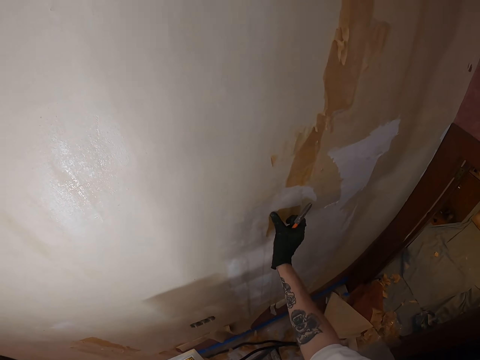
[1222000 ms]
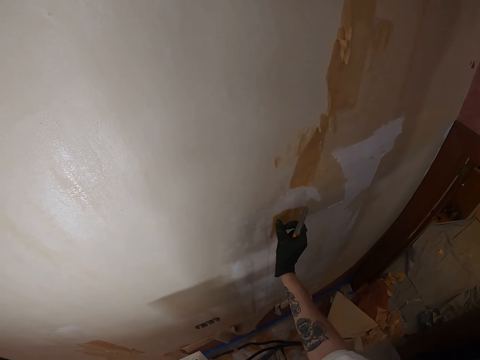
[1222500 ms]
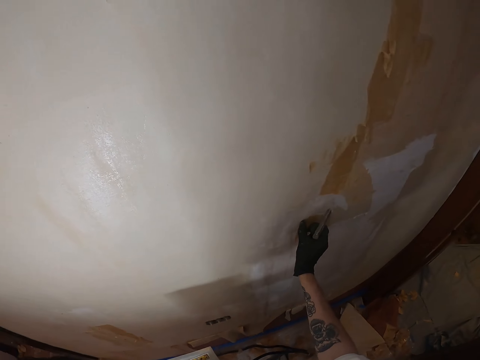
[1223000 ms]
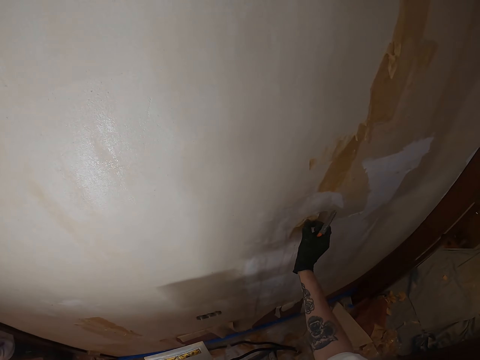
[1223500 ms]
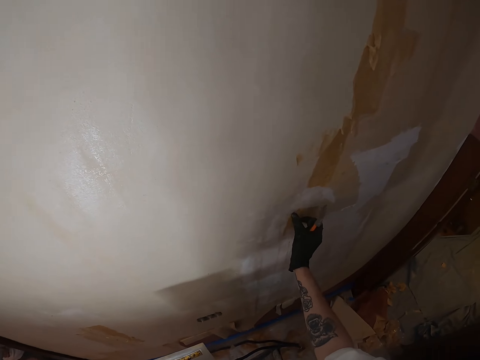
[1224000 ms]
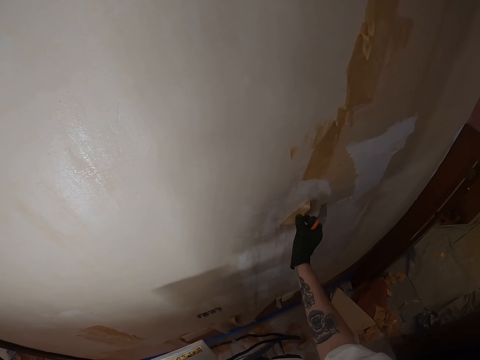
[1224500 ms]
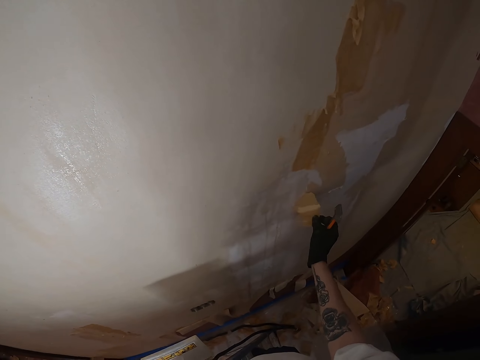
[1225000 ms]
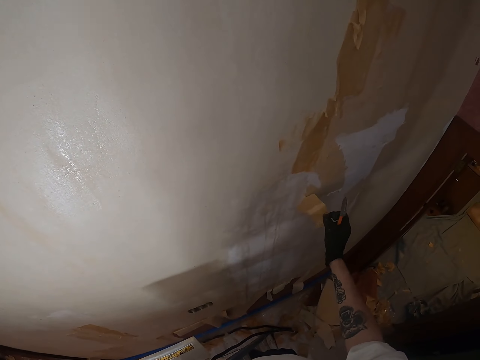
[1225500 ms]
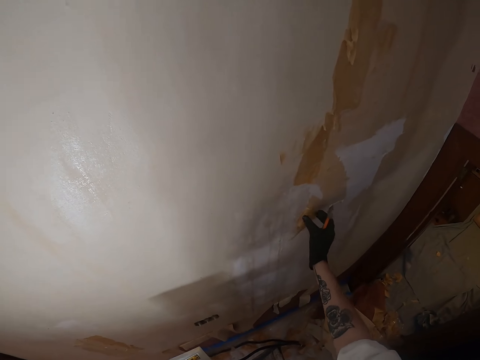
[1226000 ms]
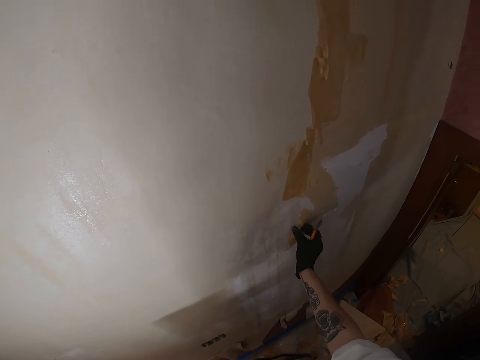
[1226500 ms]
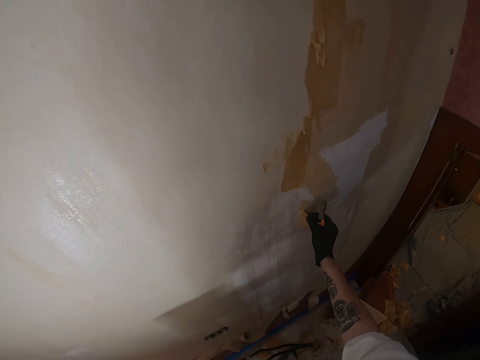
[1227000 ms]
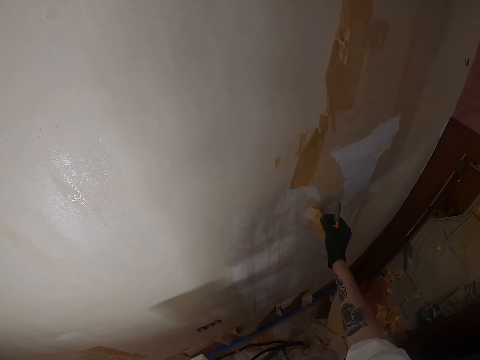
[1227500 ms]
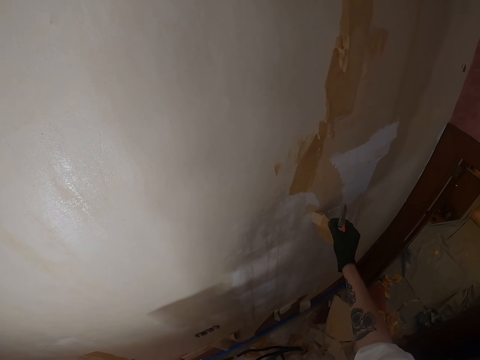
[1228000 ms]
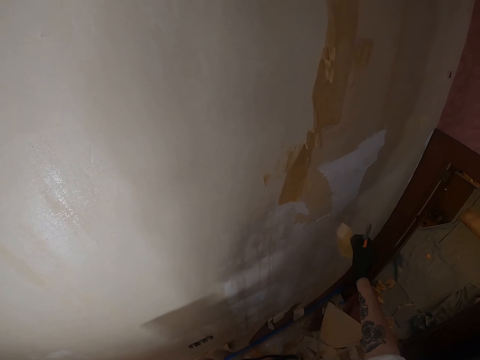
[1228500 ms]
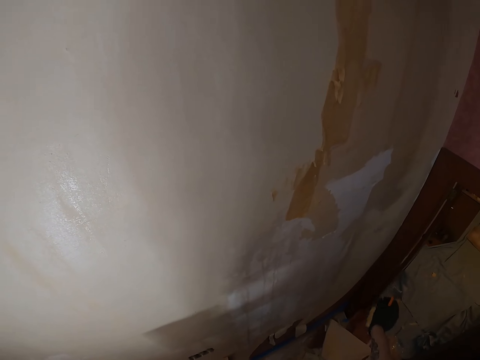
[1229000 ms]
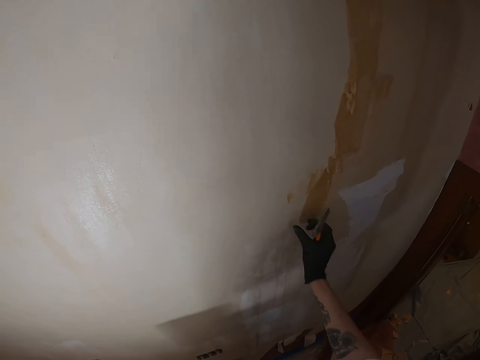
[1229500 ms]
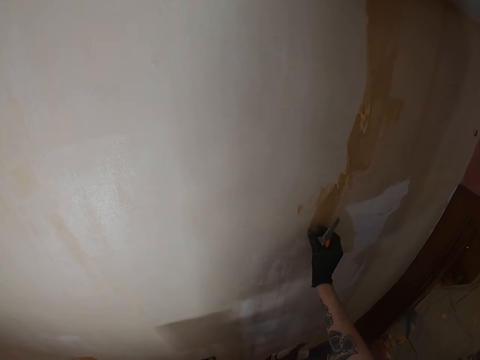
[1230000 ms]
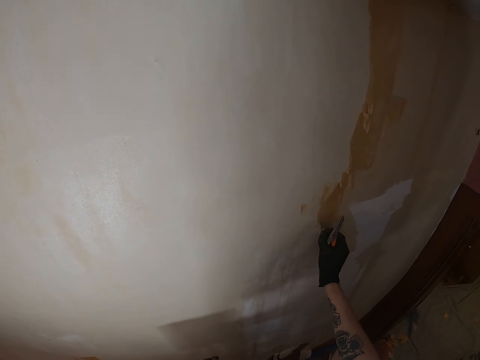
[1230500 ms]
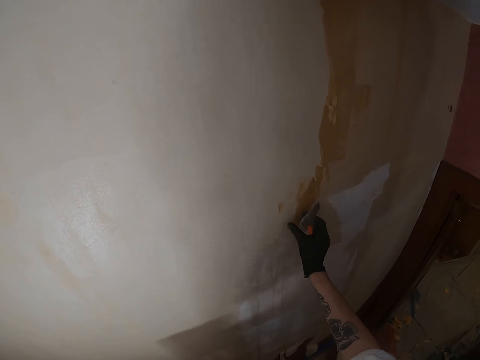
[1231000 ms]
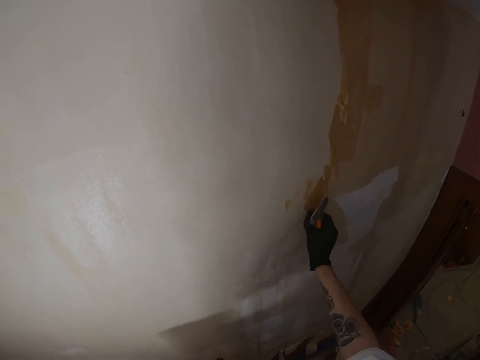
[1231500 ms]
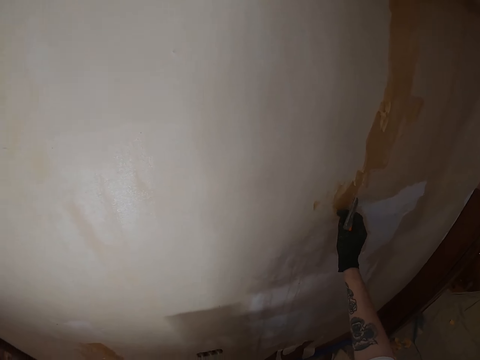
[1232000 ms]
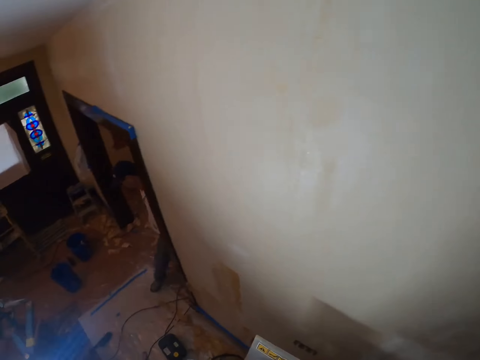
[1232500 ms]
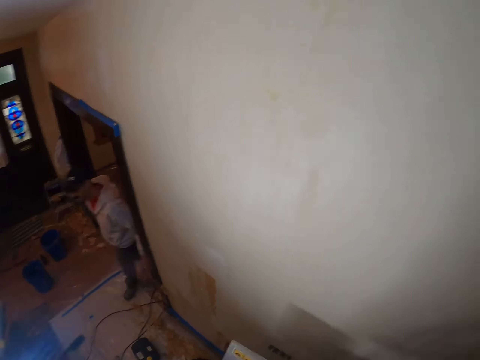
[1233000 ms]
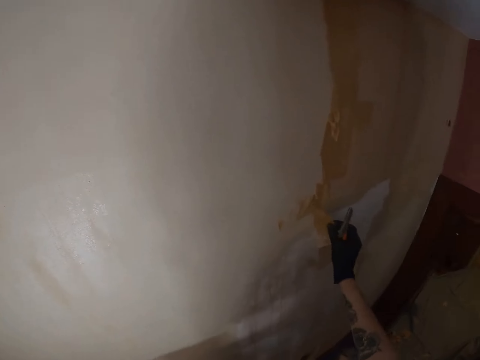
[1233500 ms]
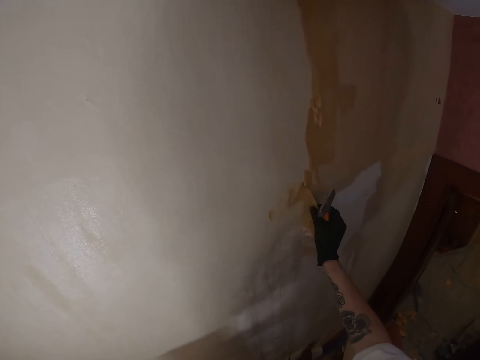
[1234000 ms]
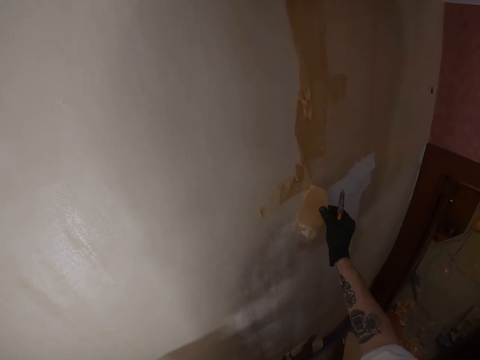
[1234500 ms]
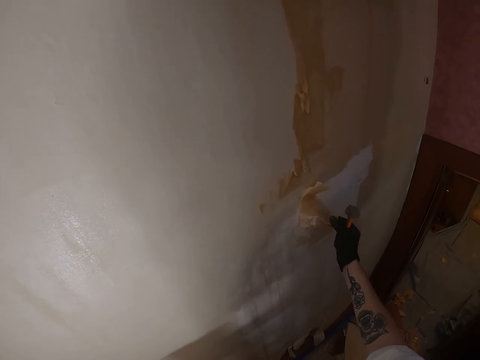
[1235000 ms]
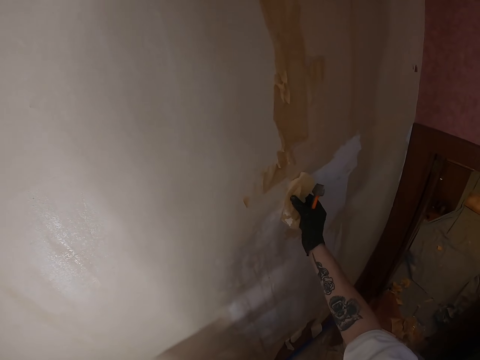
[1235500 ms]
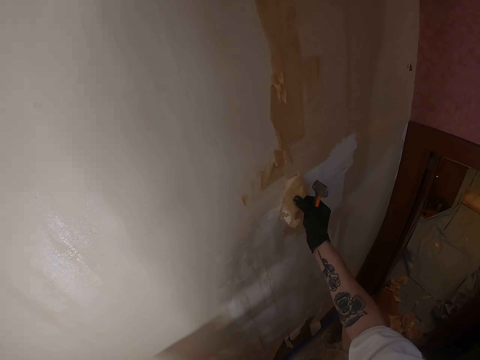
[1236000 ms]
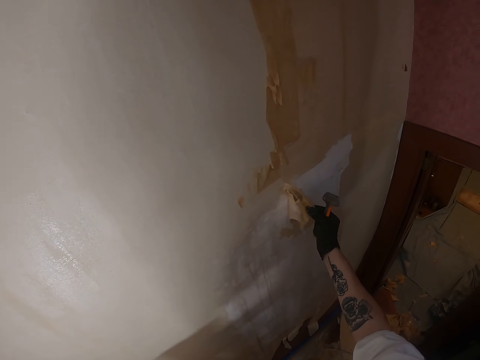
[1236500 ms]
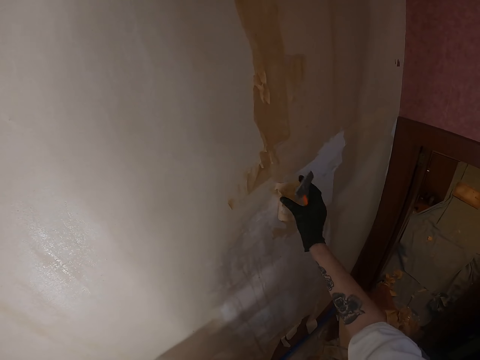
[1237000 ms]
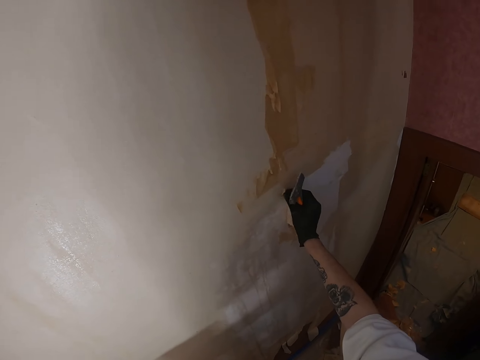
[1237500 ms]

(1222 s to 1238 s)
The camera wearer lifts the right hand. They remove paint from the wall with the right hand. They move the right hand. They drop the waste paint on the floor. They lift the right hand. They remove paint from the wall with the right hand. They look around. They turn around. They remove paint from the wall with the right hand.

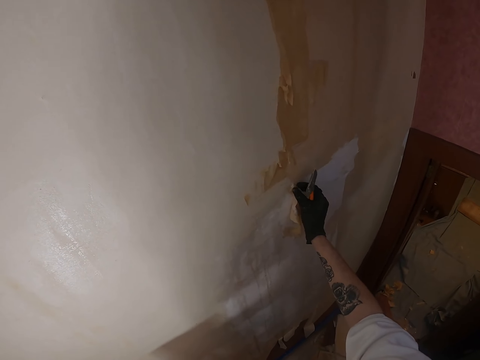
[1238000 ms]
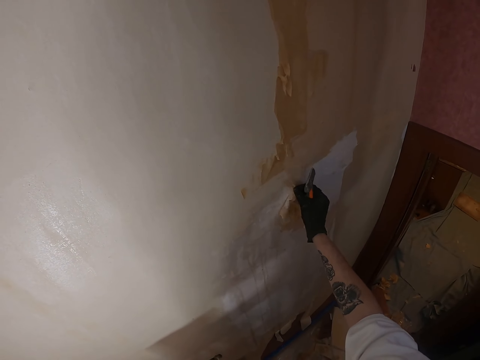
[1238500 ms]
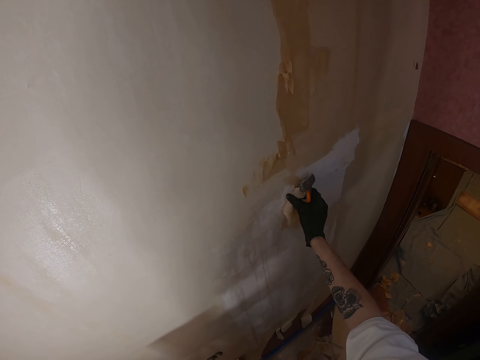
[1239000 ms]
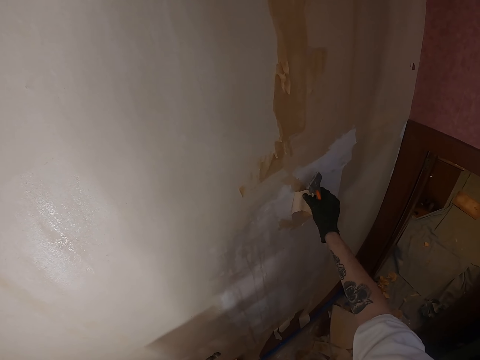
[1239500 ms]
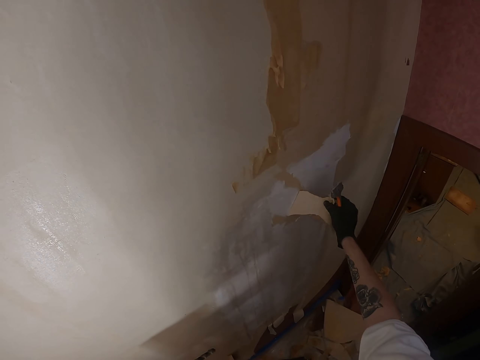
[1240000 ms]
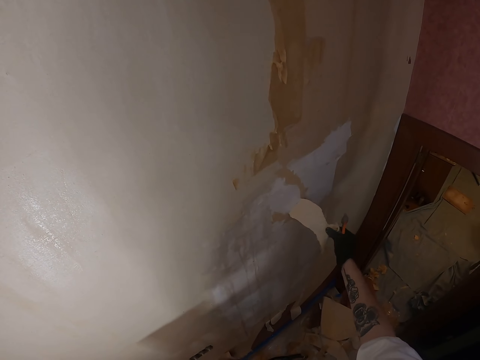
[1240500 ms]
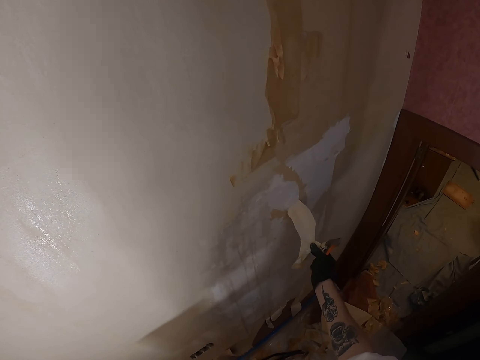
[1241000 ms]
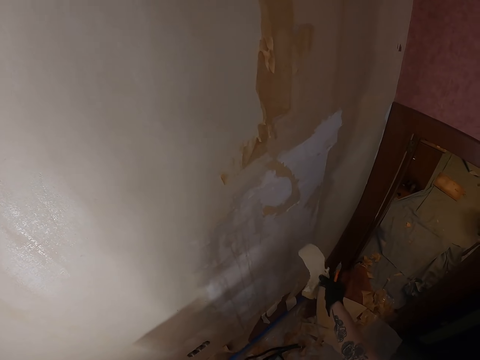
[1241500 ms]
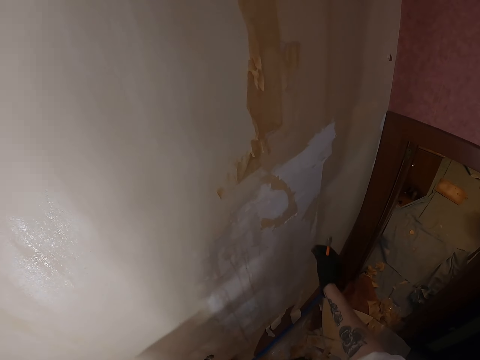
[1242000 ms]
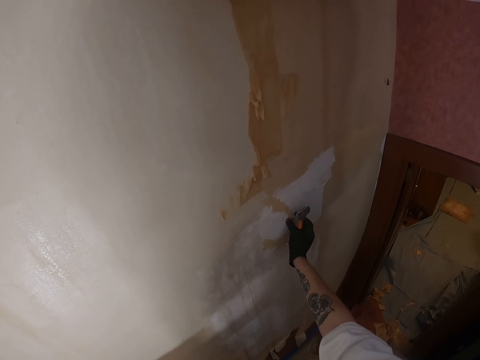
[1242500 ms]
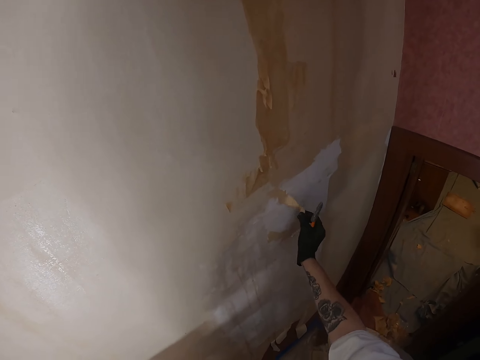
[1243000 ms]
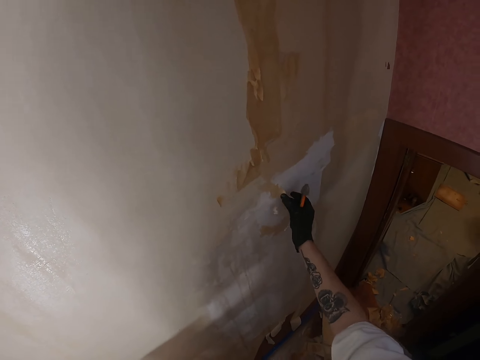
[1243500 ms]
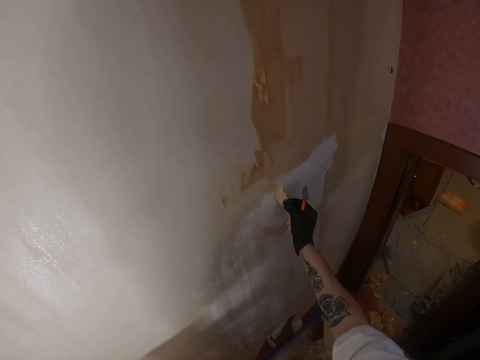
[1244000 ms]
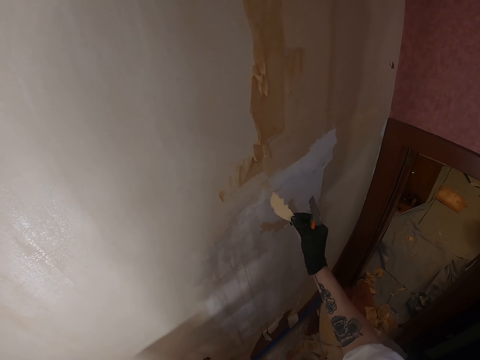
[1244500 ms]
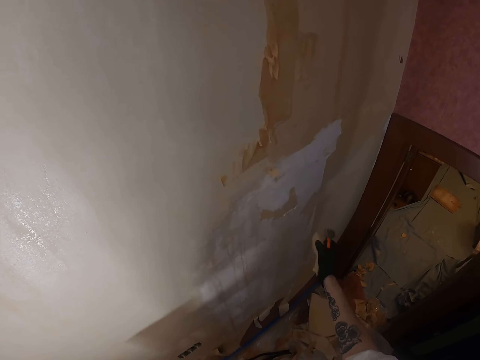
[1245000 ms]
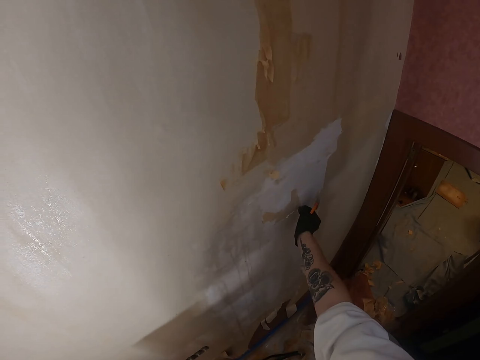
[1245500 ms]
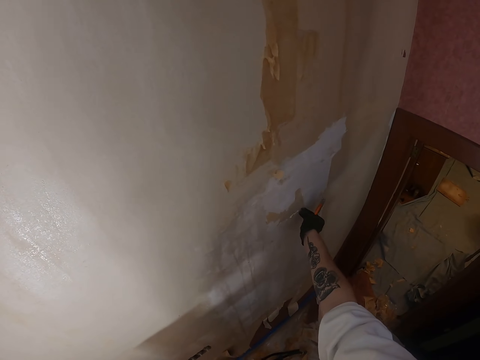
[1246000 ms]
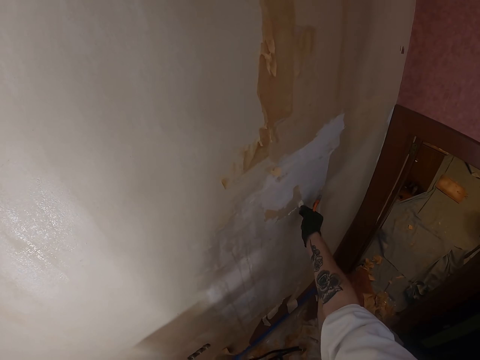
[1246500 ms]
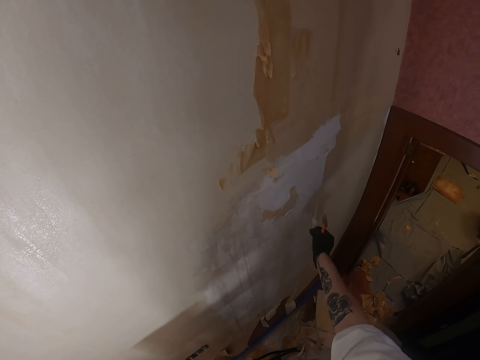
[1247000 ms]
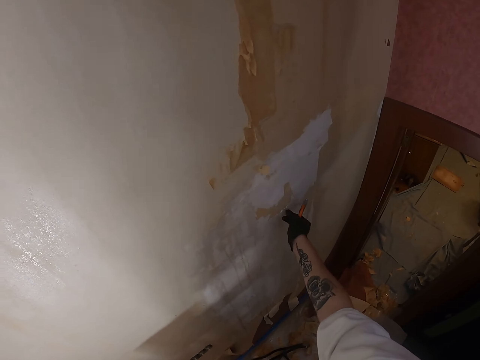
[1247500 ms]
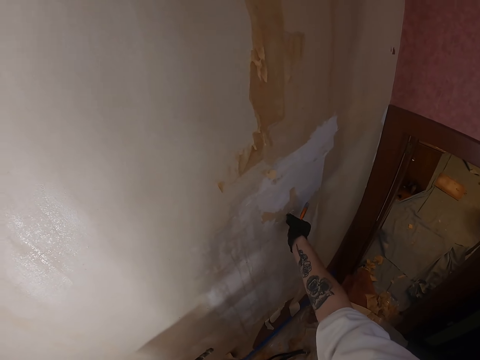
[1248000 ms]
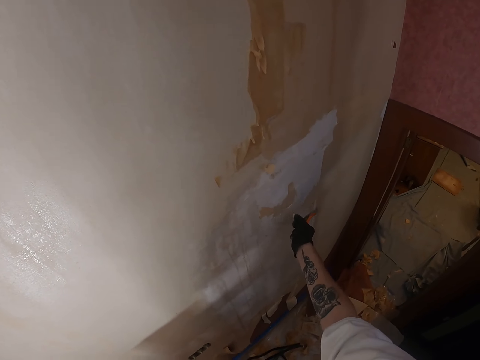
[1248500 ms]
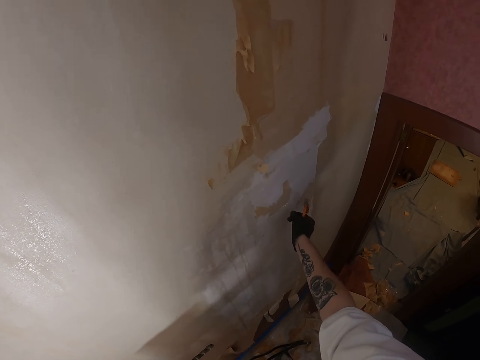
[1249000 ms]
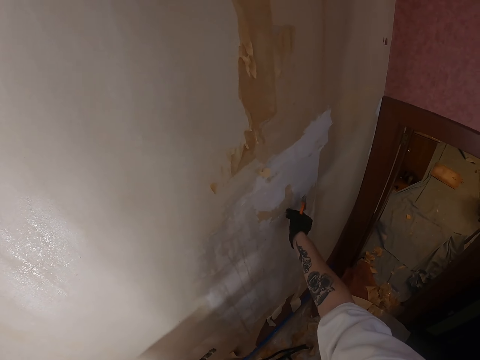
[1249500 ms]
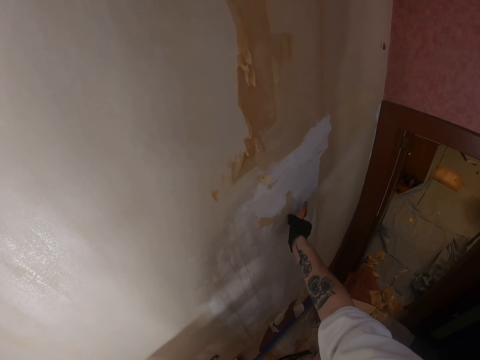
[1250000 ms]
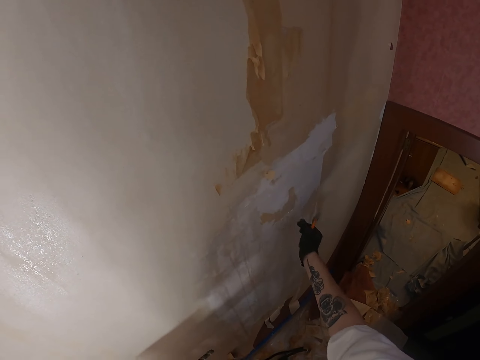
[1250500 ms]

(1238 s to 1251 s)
The camera wearer drops the waste paint on the floor. They lift the right hand. They remove paint from the wall with the right hand. They drop the waste paint on the floor. They remove paint from the wall with the right hand. They drop the waste paint. They remove paint from the wall with the right hand. They drop the waste paint. They remove paint from the wall with the right hand.
